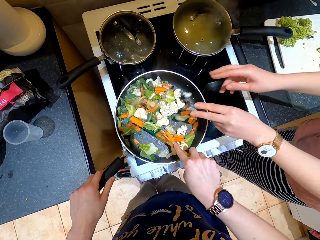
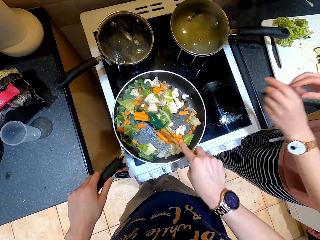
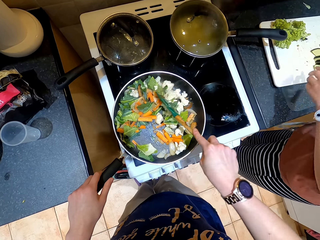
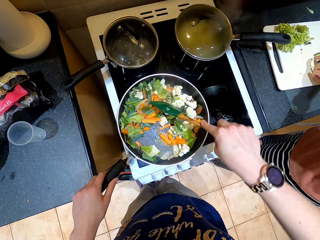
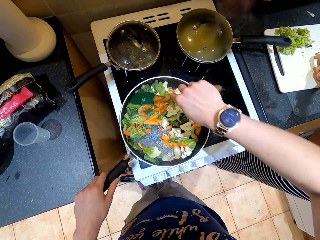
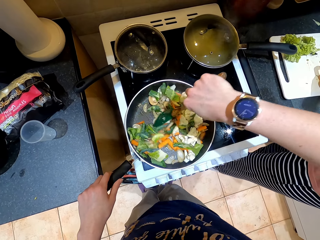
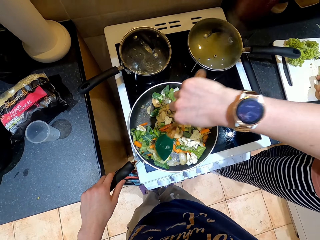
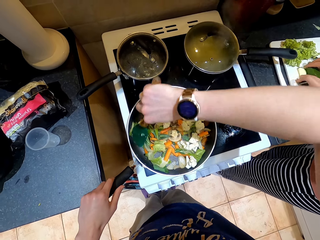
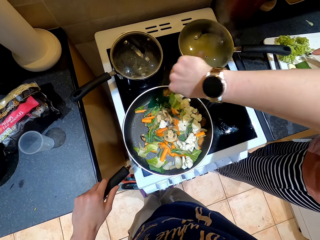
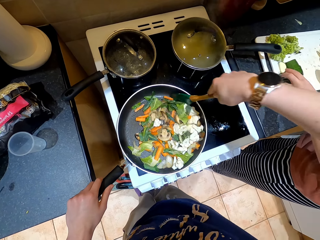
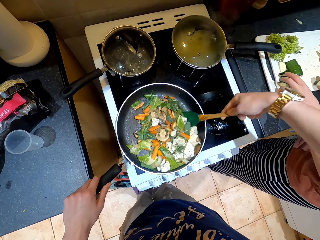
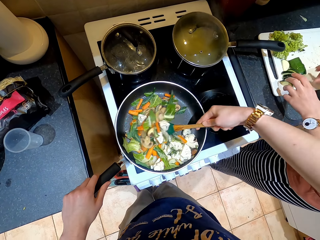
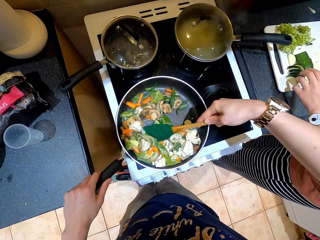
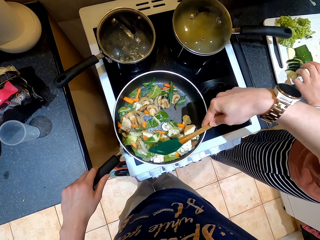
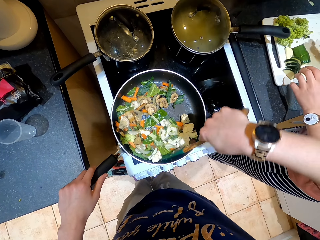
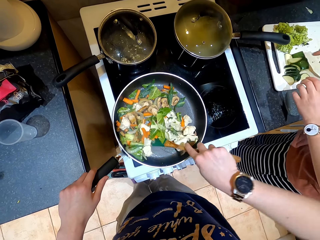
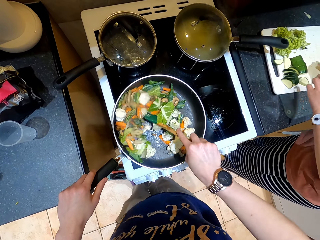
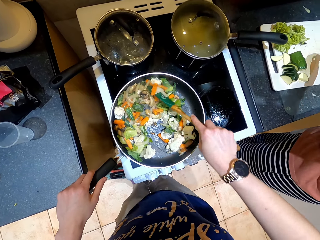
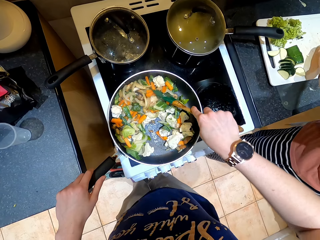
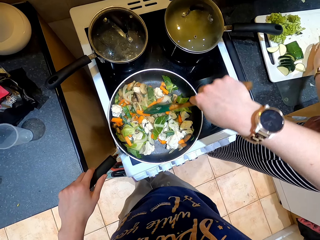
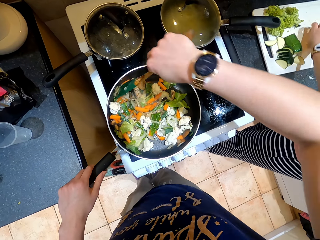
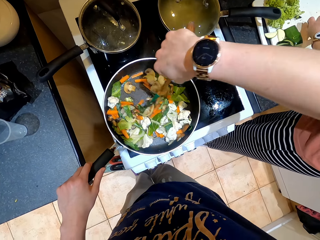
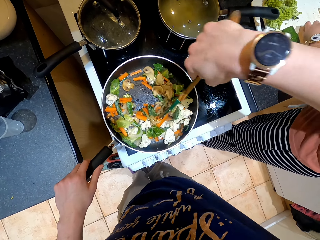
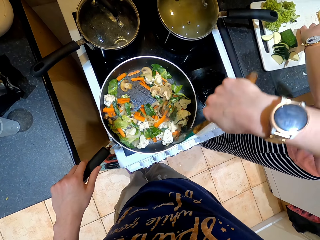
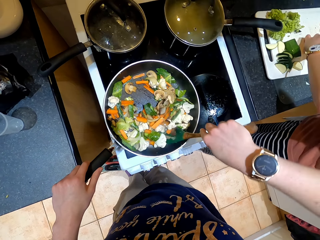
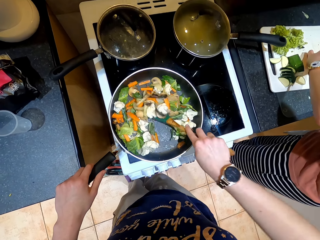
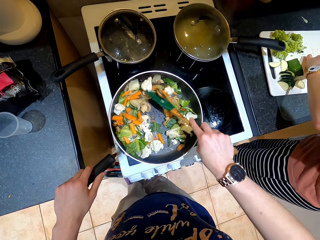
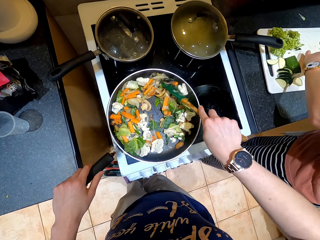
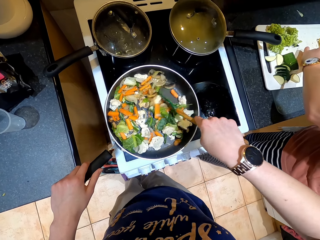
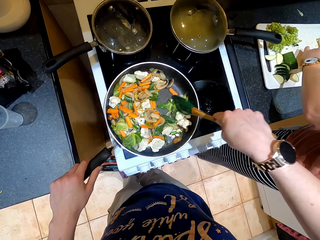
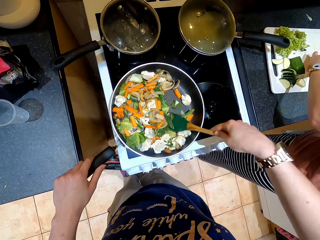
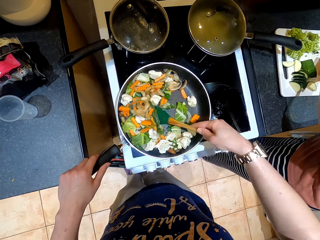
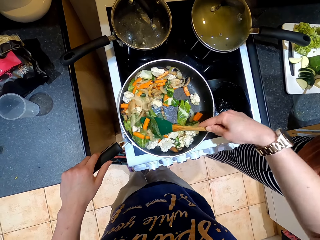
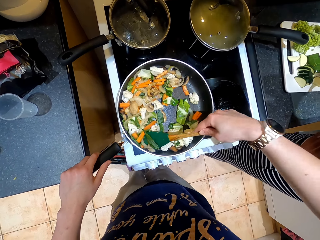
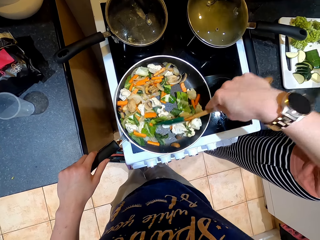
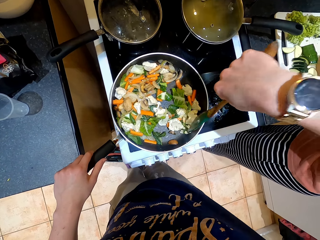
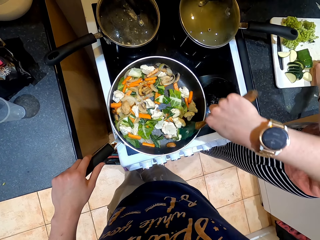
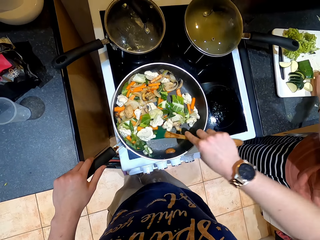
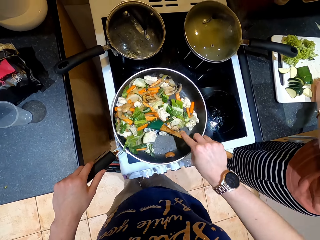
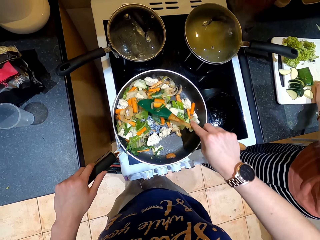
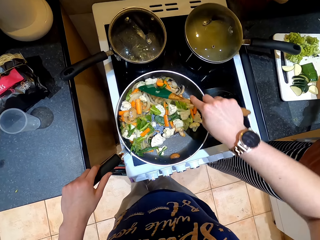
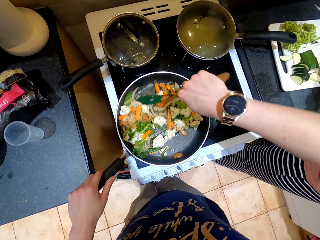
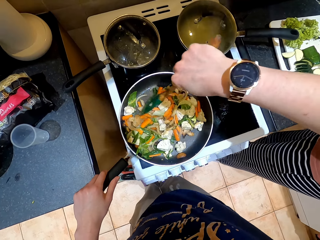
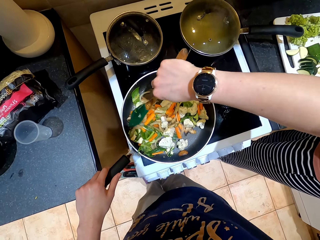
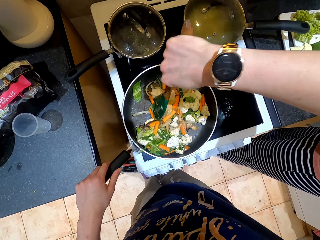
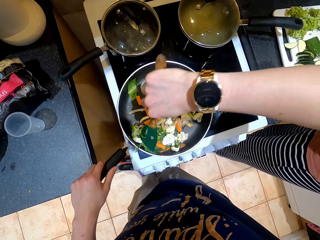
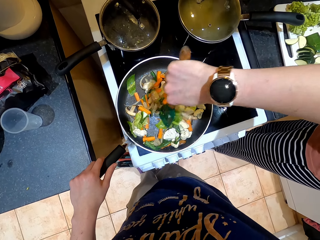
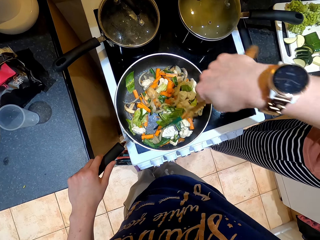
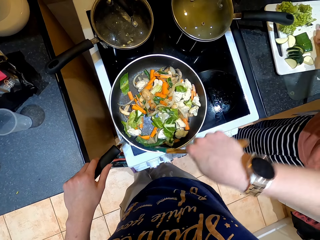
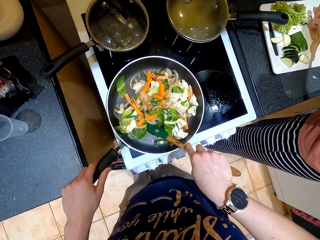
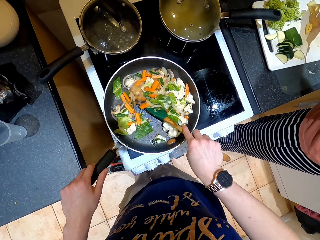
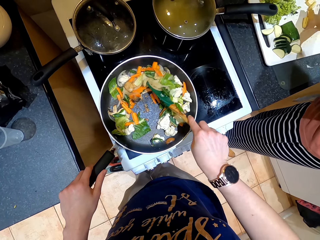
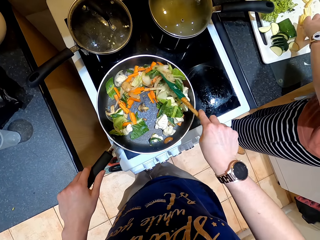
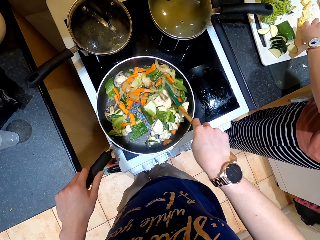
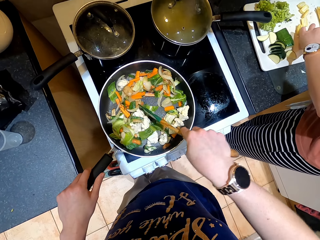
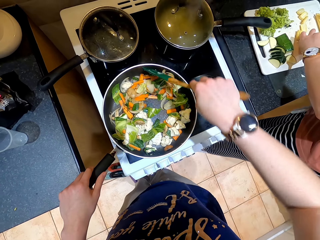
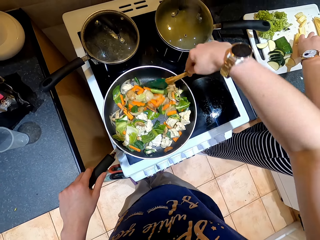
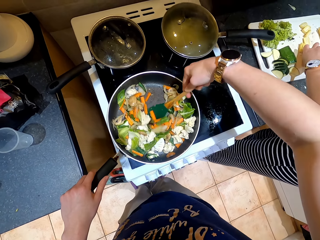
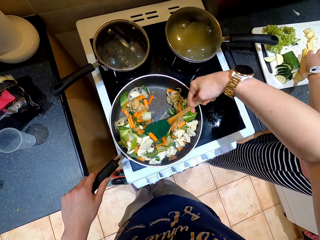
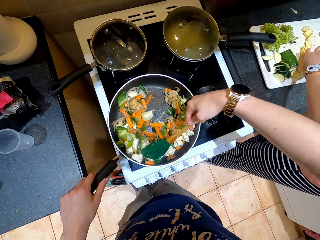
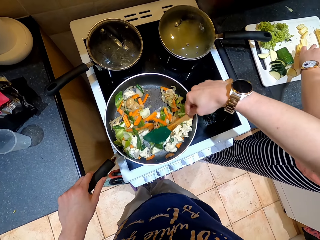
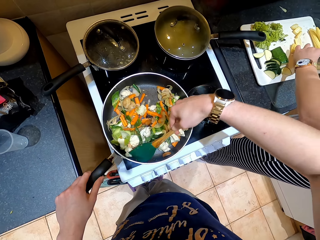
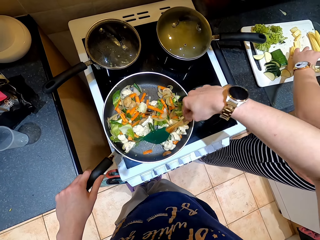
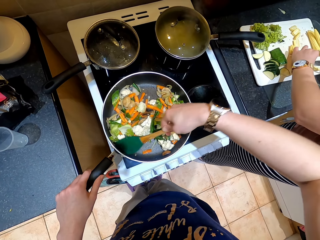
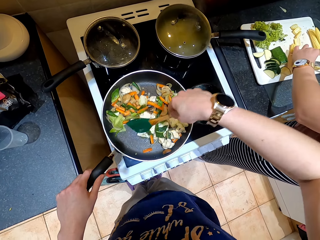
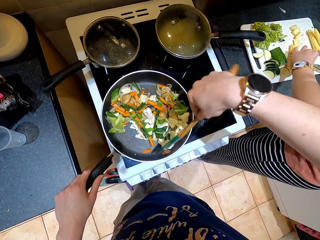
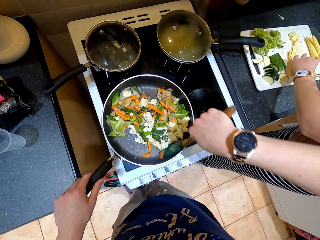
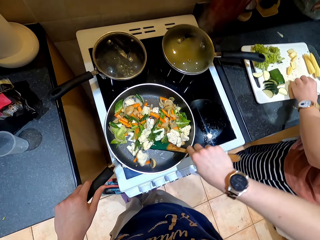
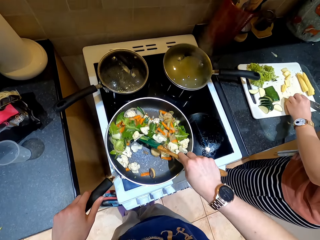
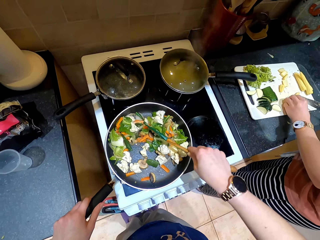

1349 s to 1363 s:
A lady puts vegetables in the cooking pot. The lady moves vegetables. The camera wearer stirs the vegetables. The lady holds vegetables. The lady slices vegetables.

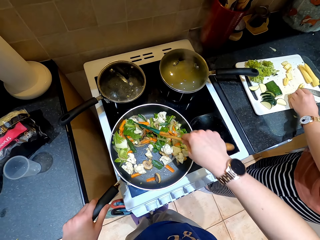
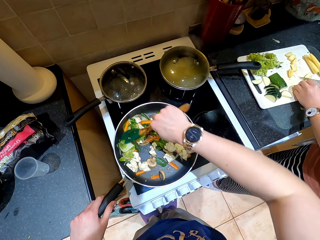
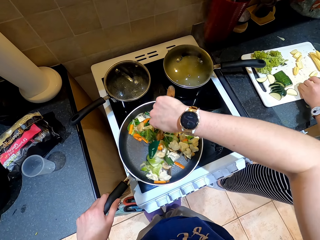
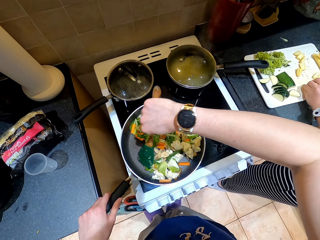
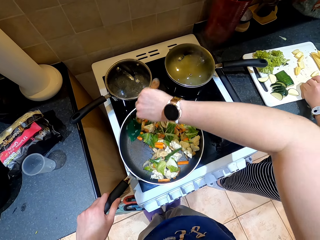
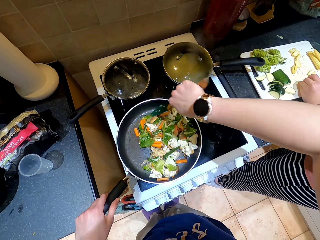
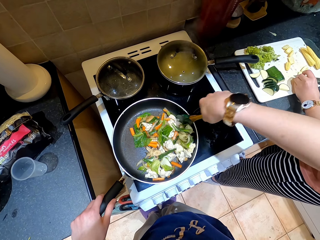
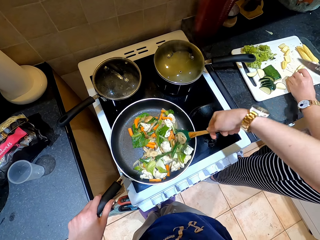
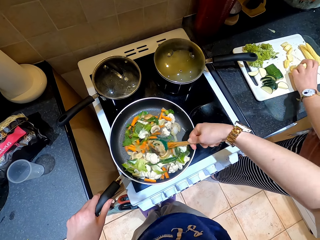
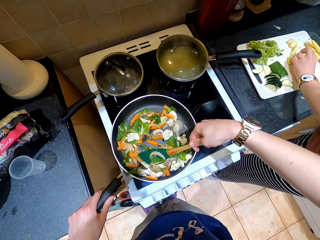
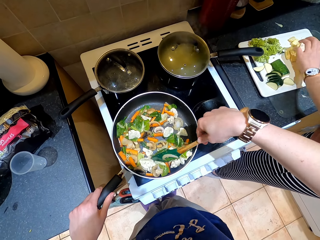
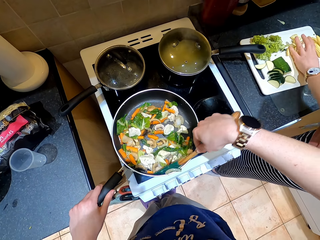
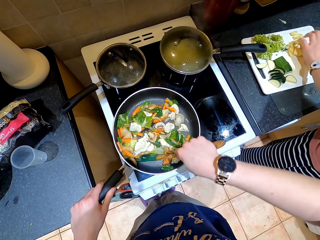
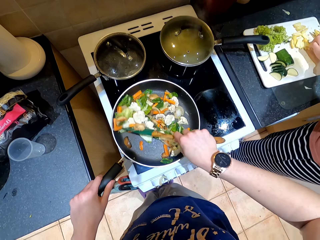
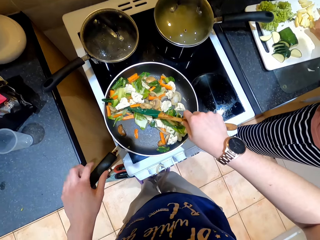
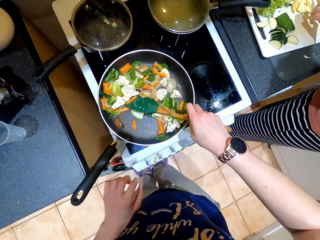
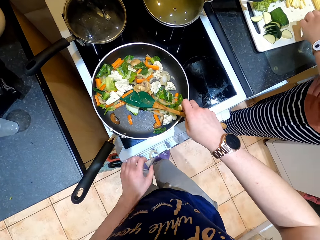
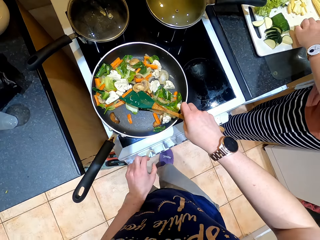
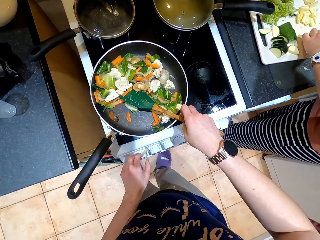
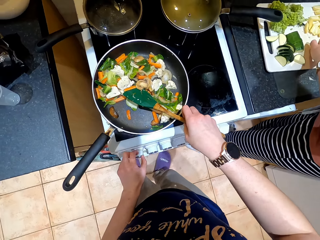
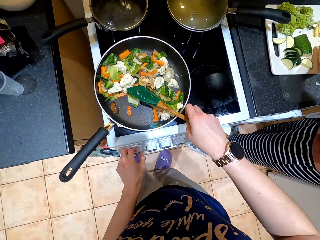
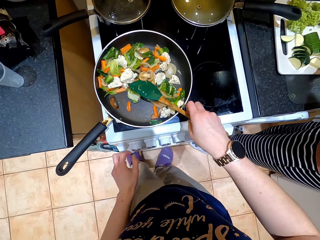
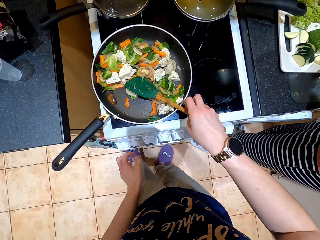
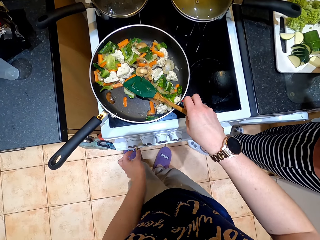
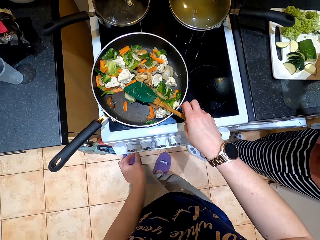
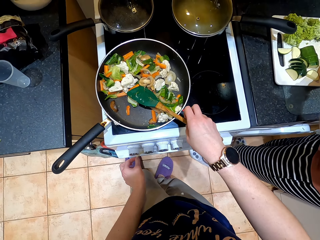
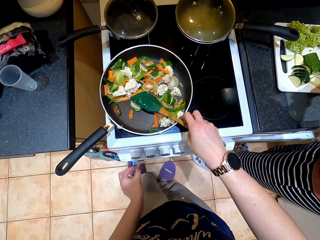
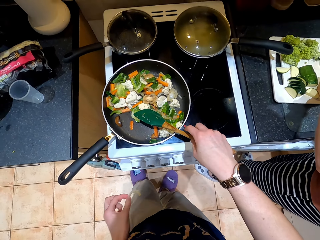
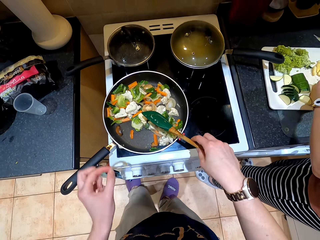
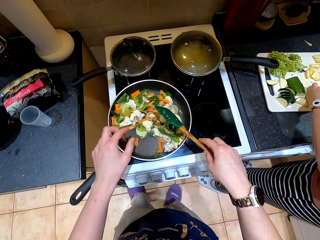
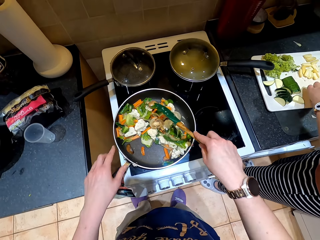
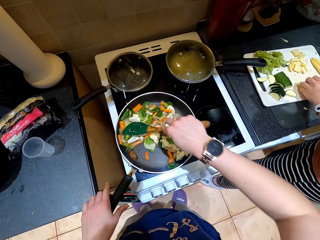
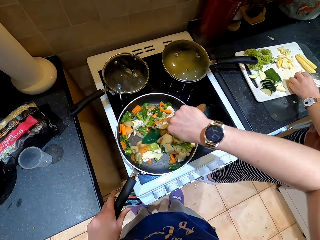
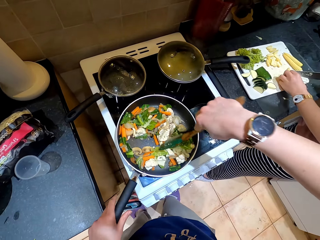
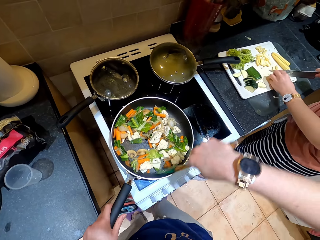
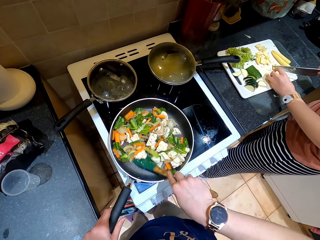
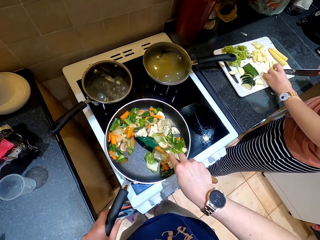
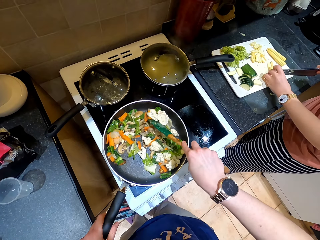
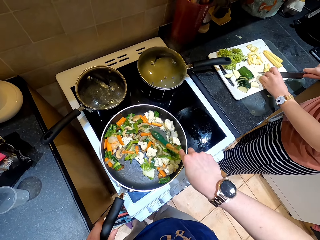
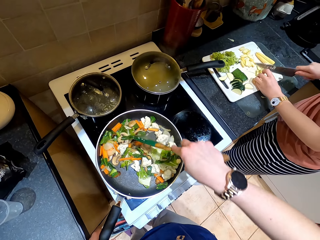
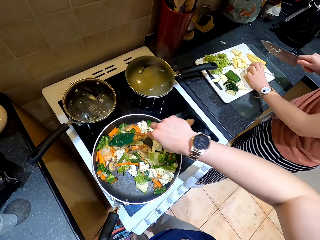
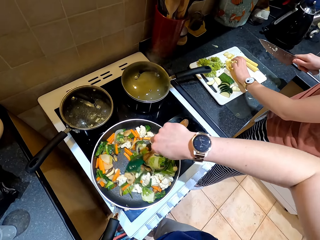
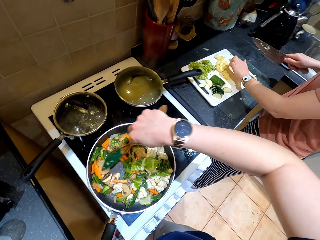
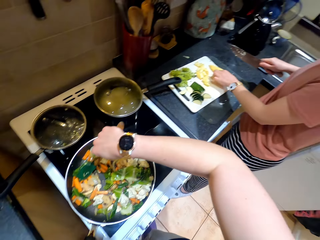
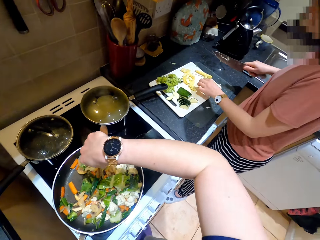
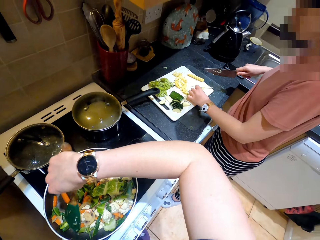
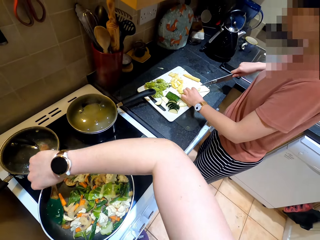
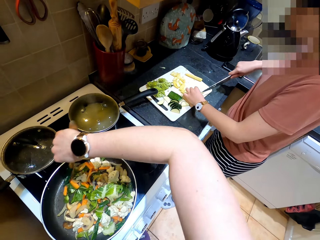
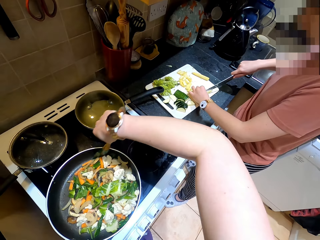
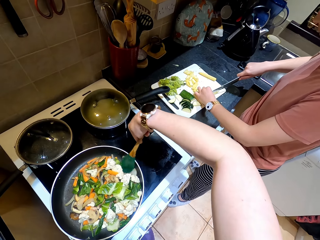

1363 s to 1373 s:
A lady moves vegetables. The lady holds a vegetable. The camera wearer picks the onion. They adjust the cooker. The lady chops vegetables. The camera wearer throws the onion in the cooking pot. They hold the pan. They stir the ingredients. The lady moves vegetables. The lady holds vegetables.
